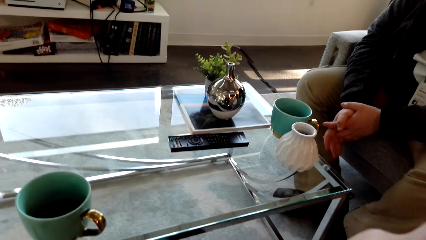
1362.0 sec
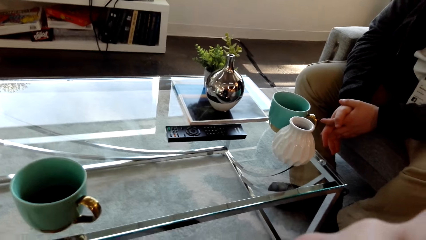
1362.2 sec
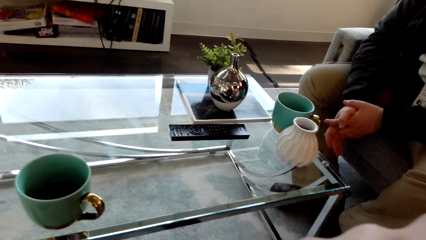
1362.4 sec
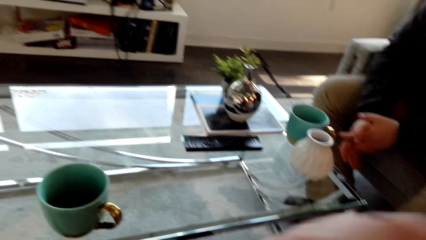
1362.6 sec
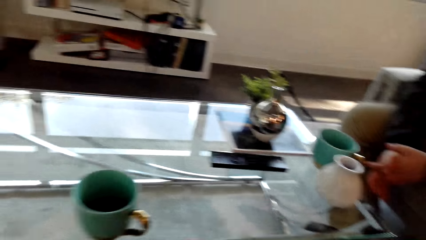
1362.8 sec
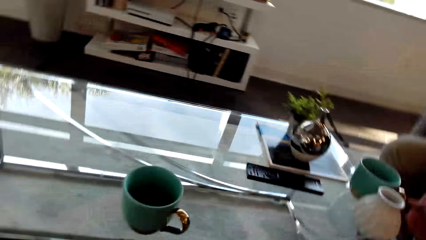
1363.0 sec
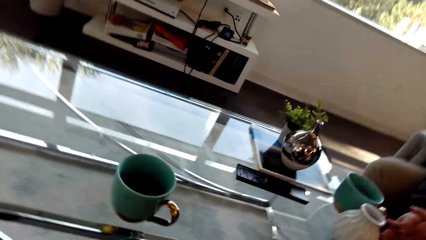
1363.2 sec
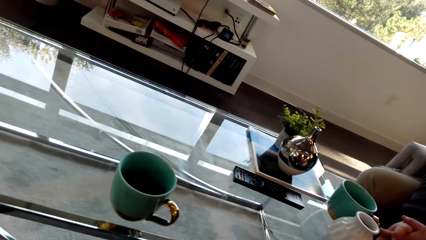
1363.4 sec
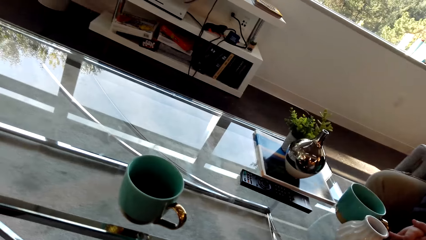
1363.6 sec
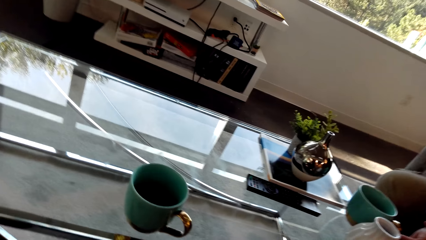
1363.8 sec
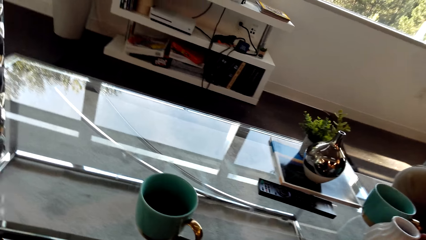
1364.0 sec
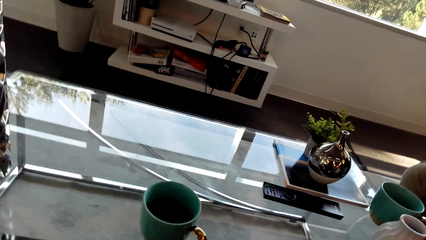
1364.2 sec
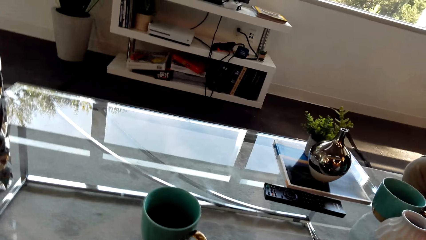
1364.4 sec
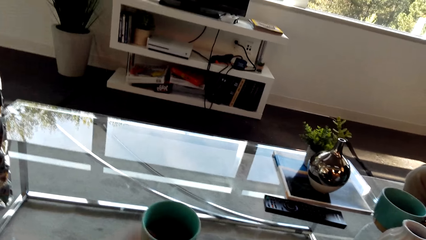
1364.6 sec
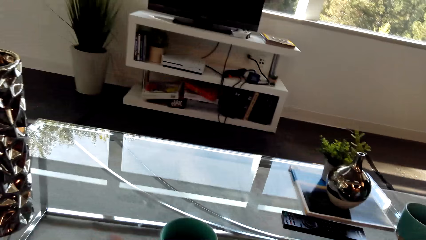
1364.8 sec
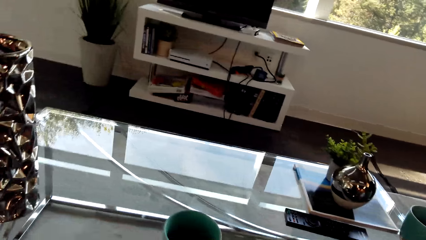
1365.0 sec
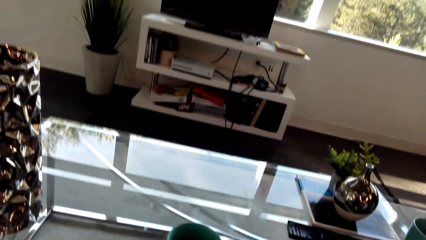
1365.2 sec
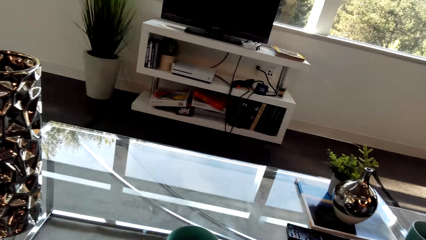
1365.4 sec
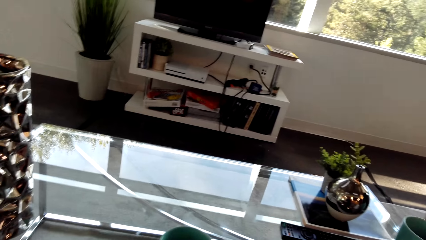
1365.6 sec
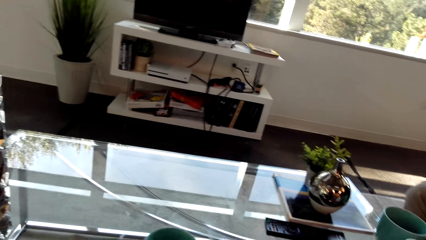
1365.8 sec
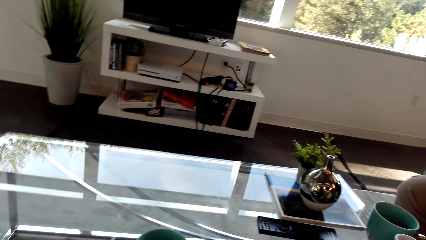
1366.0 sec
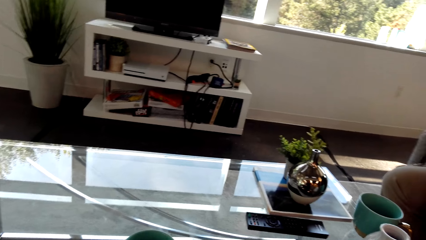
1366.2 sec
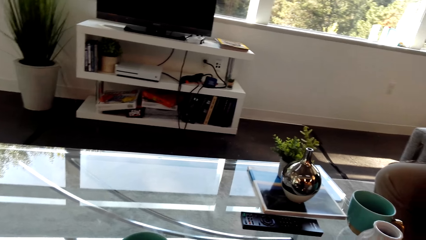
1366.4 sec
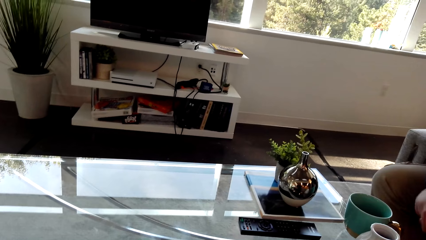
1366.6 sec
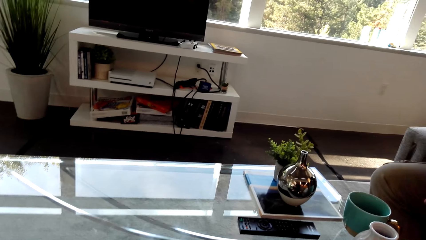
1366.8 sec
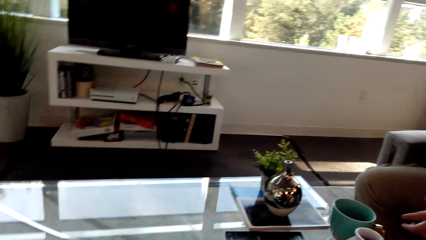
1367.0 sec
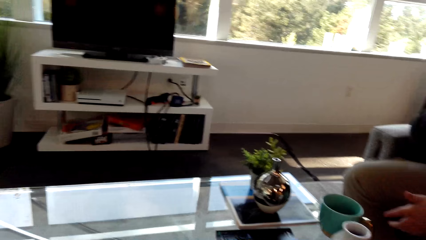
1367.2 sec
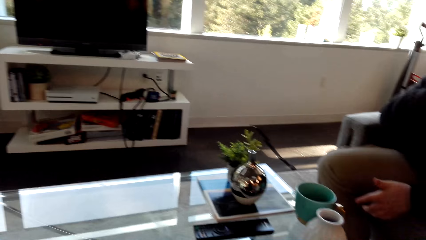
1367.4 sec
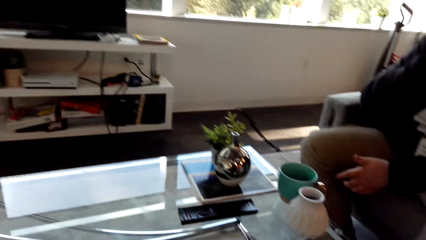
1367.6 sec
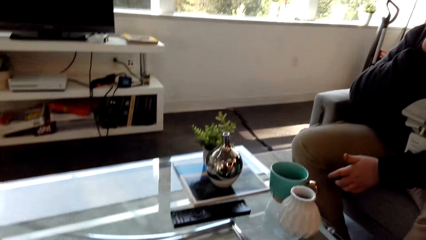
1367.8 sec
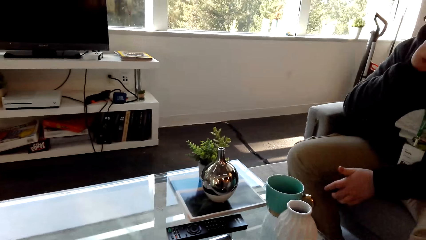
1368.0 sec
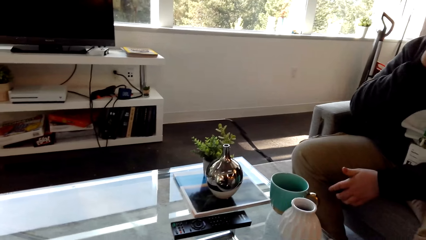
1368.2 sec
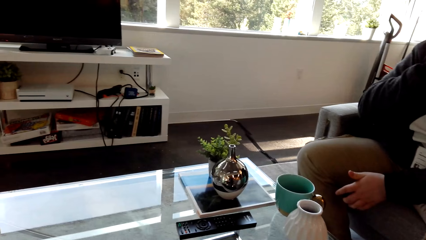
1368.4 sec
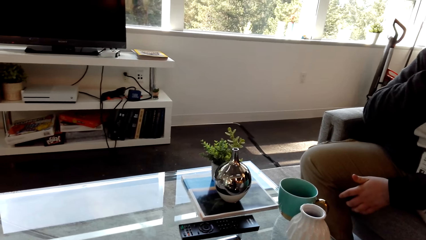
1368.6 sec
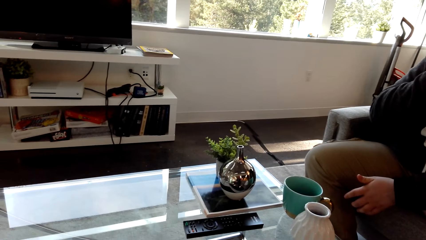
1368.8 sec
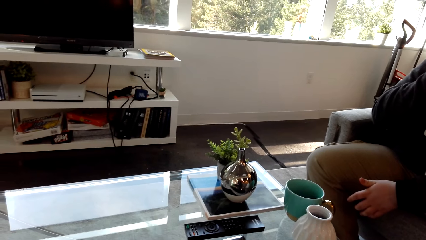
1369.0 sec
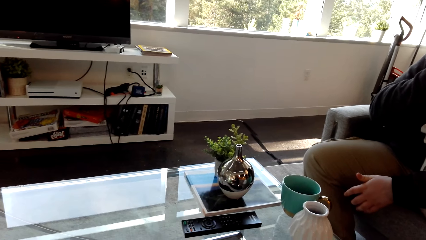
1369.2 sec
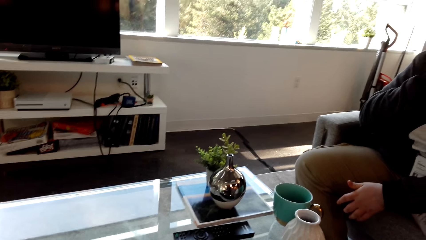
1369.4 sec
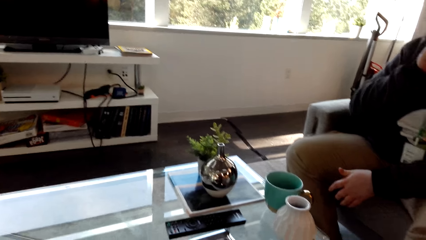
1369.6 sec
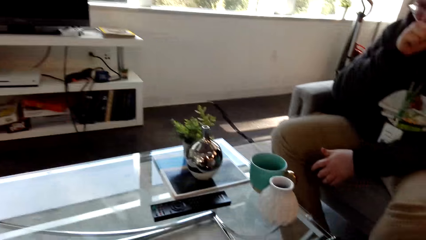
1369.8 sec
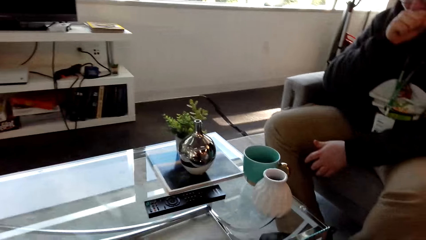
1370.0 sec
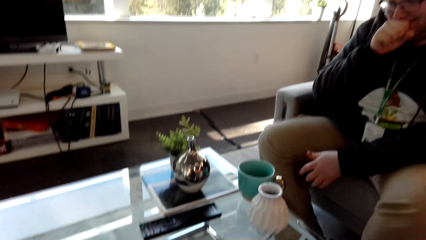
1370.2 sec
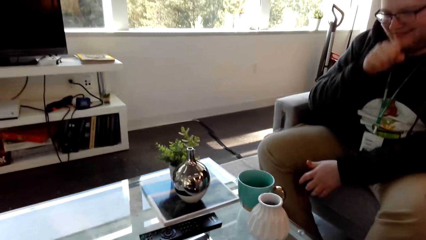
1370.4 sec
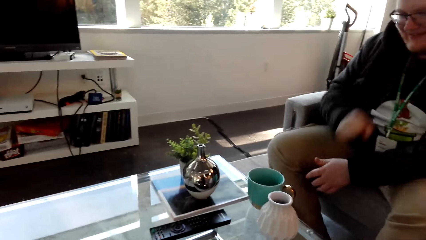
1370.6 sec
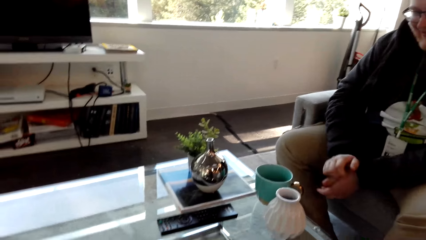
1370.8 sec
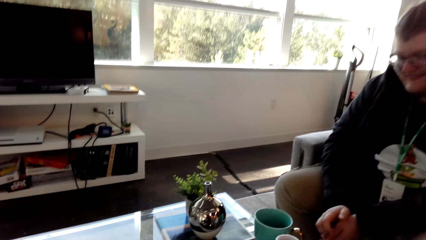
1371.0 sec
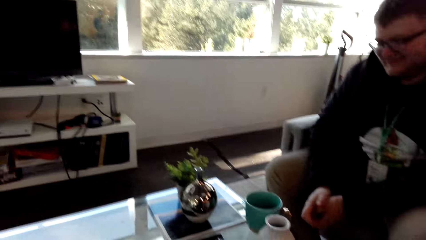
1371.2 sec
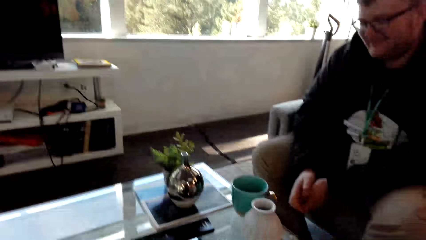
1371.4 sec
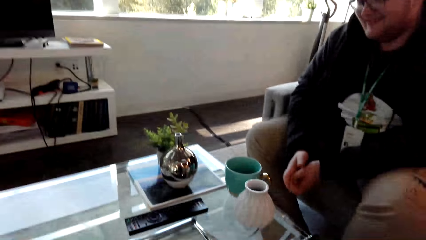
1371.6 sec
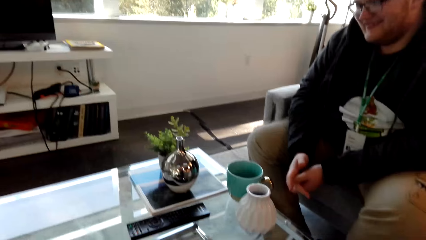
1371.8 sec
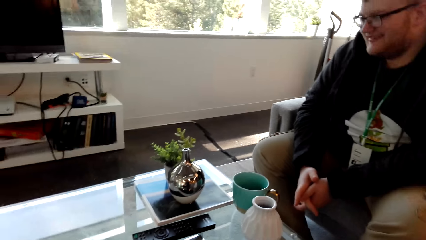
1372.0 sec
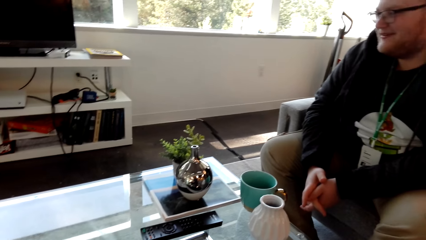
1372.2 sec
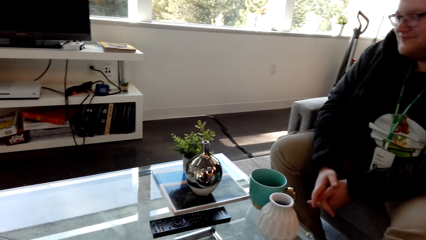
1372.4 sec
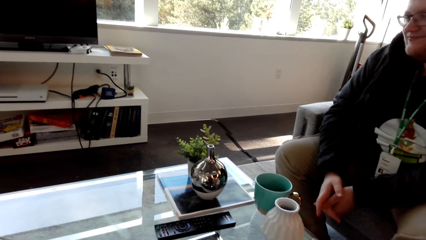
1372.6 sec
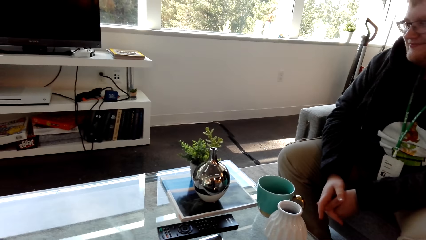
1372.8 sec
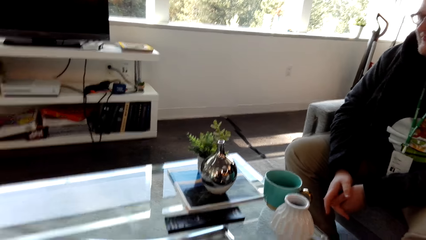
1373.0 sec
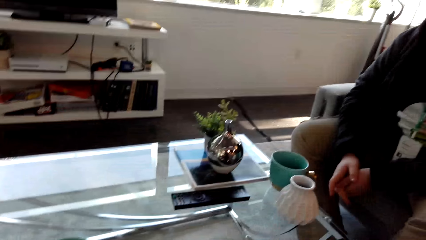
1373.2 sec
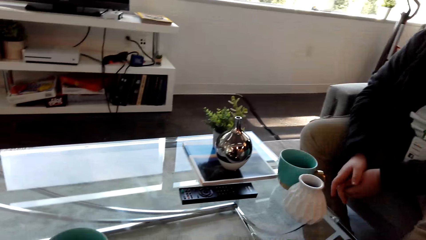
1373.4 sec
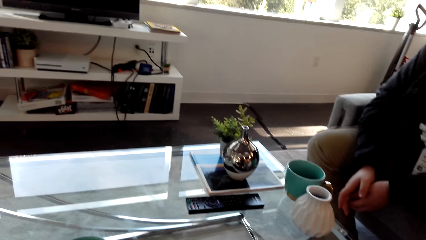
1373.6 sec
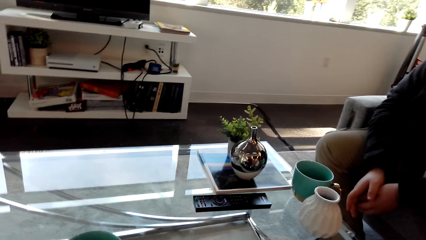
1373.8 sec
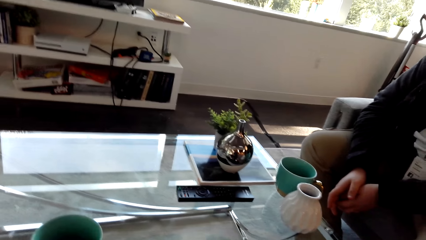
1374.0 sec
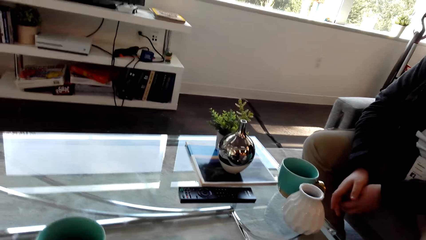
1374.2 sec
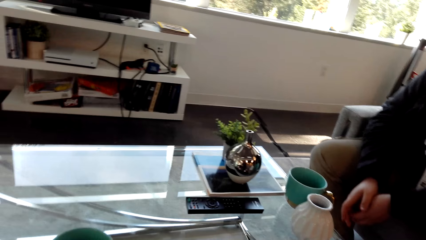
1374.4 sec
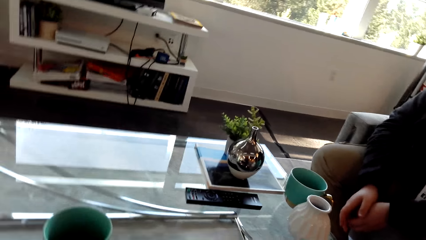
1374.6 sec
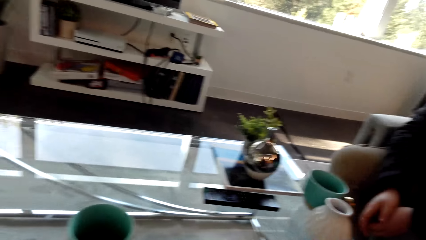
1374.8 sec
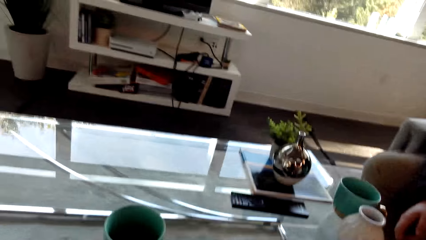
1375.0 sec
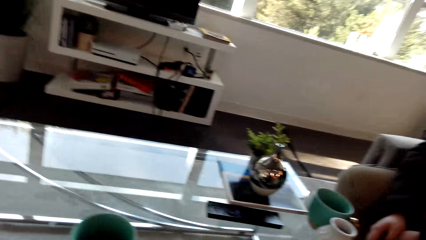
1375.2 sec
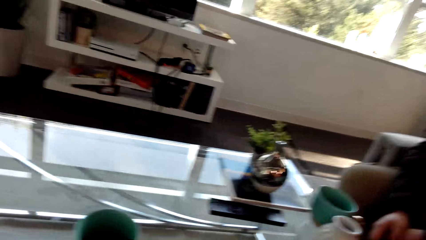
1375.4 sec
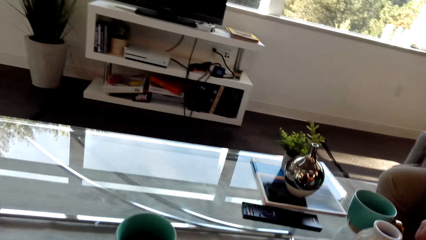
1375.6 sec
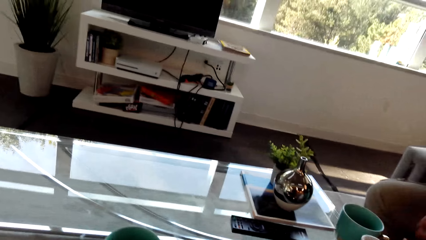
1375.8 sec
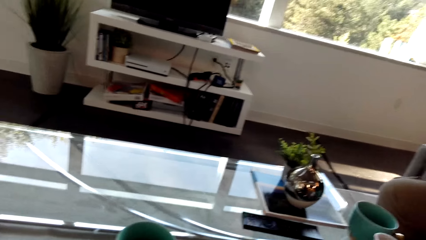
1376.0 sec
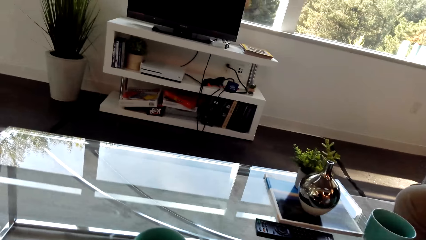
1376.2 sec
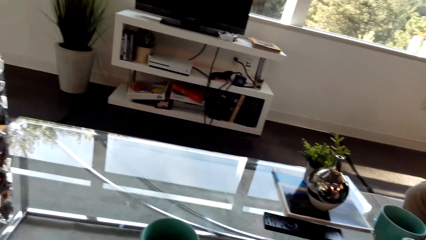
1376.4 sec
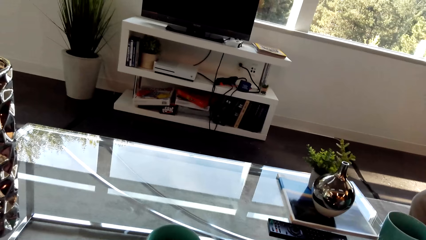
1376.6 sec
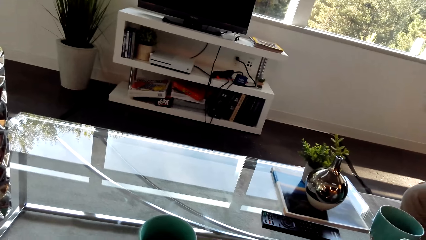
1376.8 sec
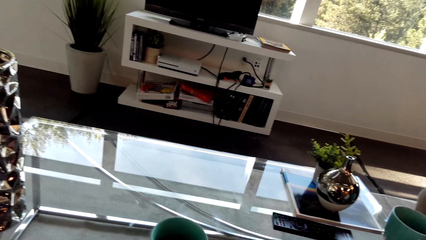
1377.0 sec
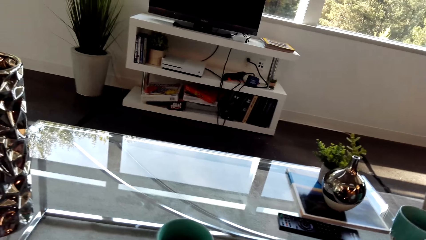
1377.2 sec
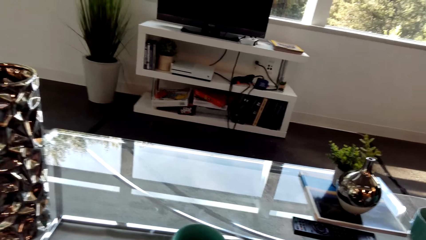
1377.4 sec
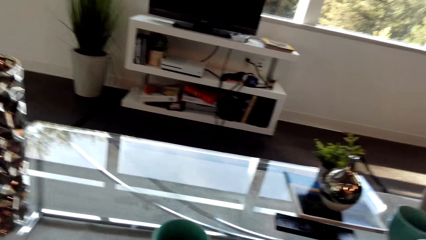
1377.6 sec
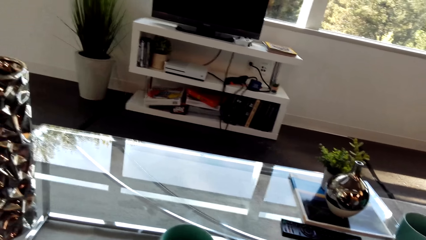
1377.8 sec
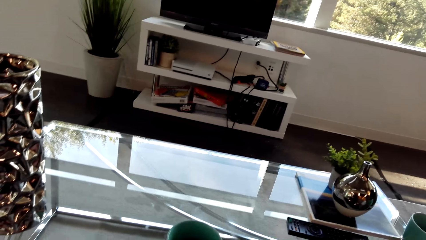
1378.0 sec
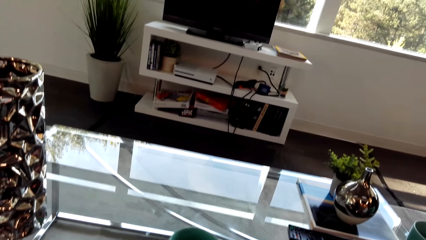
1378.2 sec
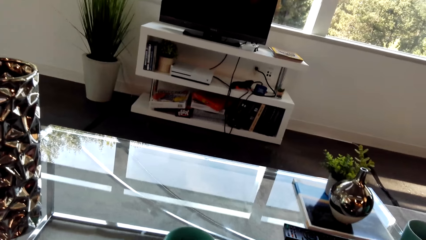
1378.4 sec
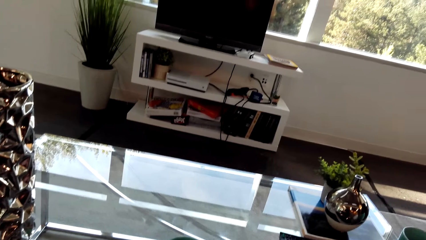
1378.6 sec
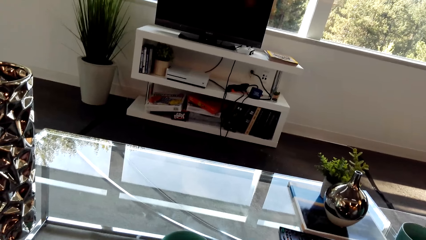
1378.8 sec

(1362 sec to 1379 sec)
A man moves the hand. The camera wearer talks. The man nods the head. The camera wearer talks.
